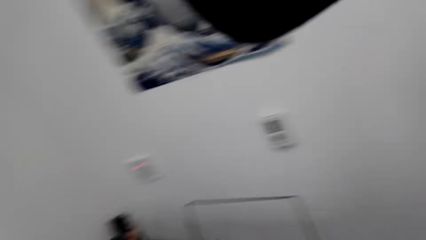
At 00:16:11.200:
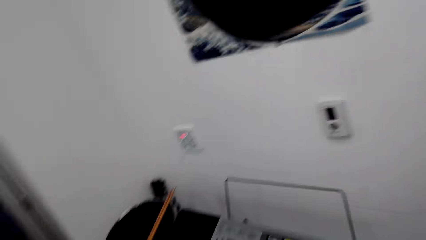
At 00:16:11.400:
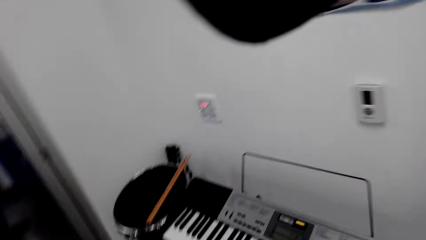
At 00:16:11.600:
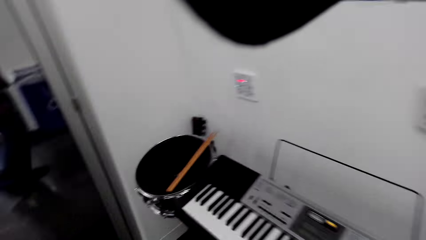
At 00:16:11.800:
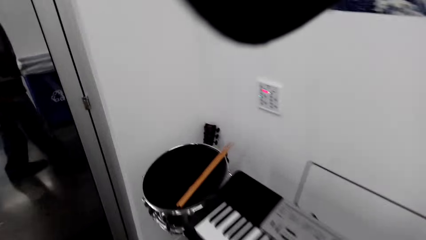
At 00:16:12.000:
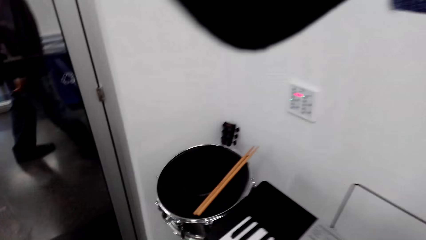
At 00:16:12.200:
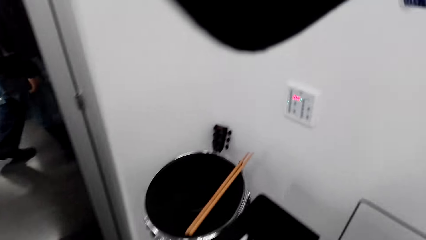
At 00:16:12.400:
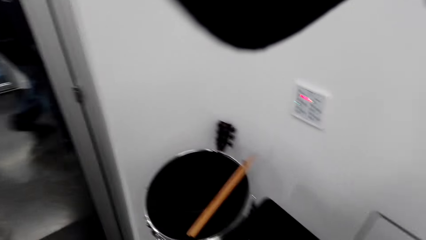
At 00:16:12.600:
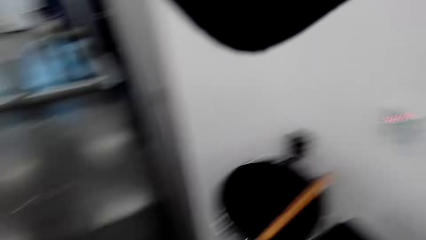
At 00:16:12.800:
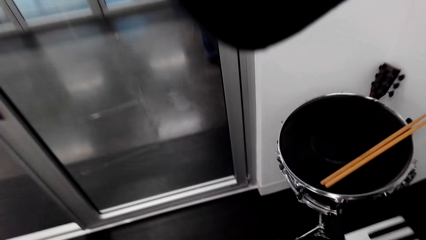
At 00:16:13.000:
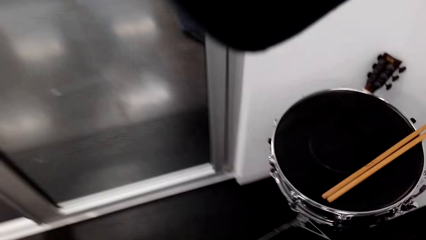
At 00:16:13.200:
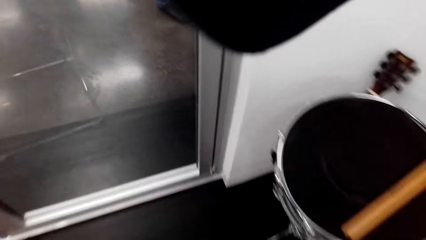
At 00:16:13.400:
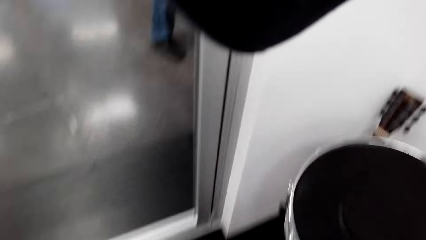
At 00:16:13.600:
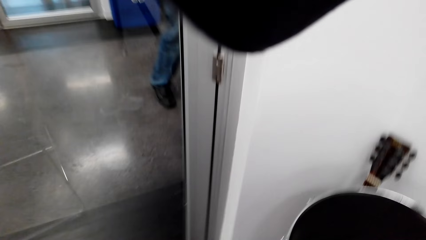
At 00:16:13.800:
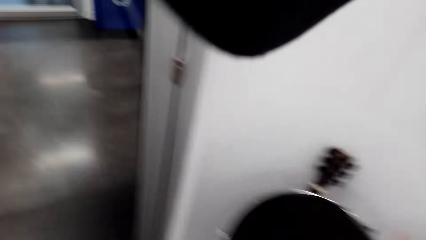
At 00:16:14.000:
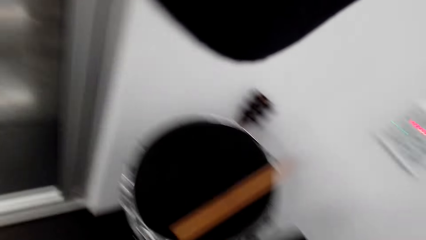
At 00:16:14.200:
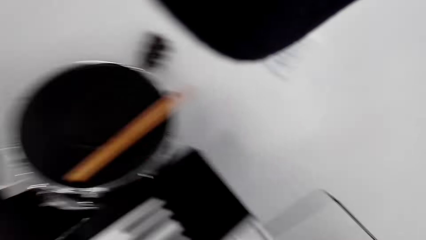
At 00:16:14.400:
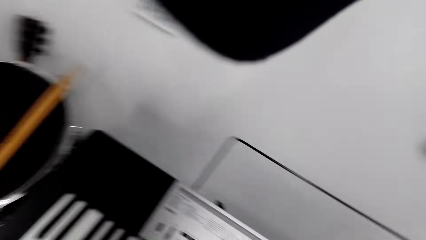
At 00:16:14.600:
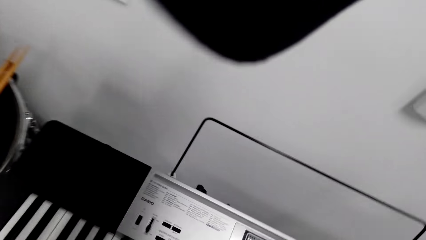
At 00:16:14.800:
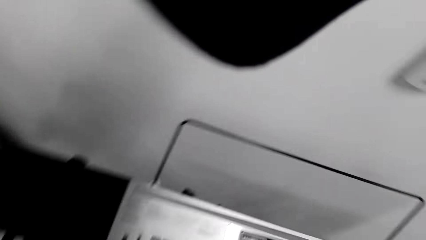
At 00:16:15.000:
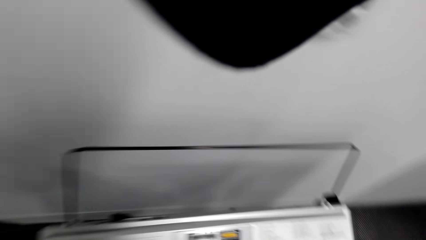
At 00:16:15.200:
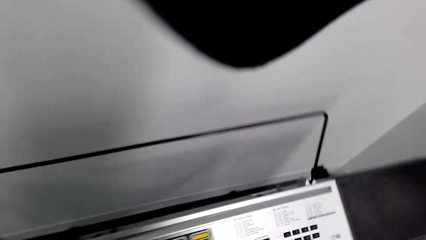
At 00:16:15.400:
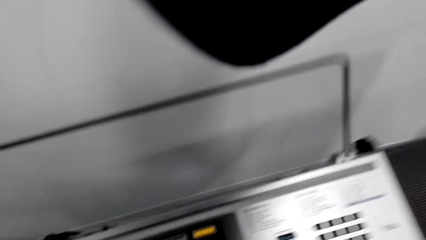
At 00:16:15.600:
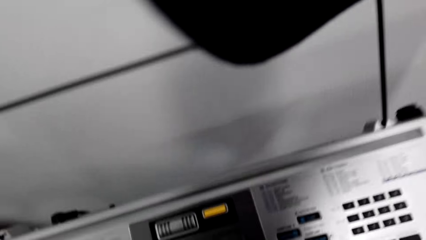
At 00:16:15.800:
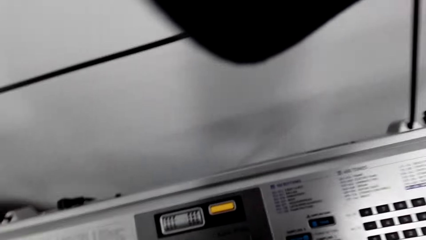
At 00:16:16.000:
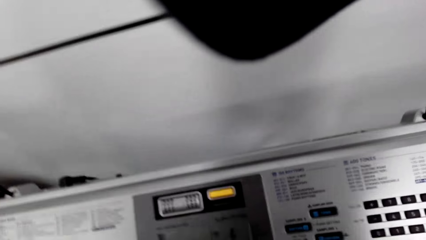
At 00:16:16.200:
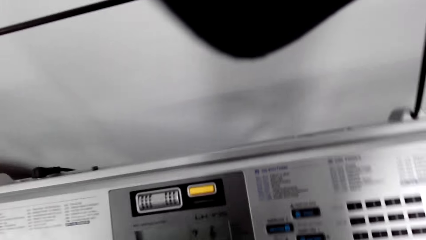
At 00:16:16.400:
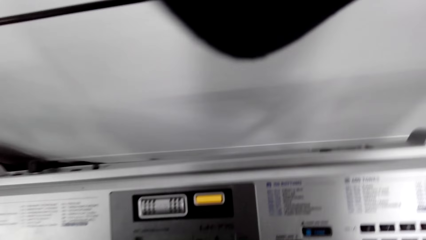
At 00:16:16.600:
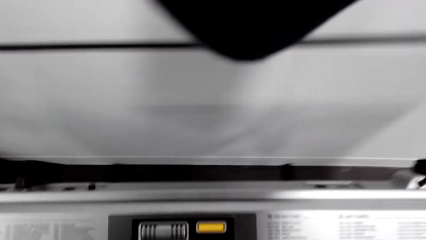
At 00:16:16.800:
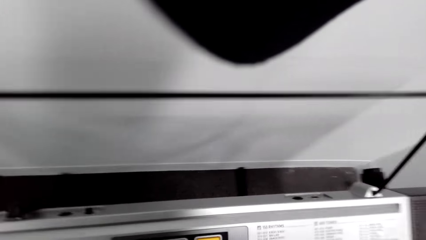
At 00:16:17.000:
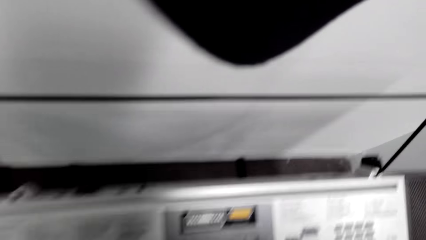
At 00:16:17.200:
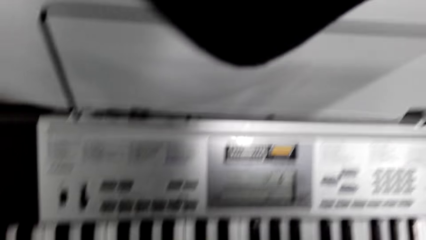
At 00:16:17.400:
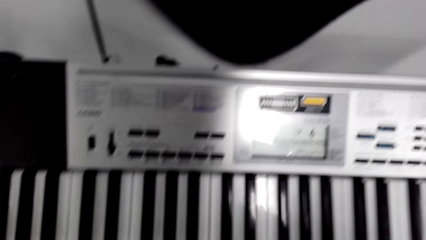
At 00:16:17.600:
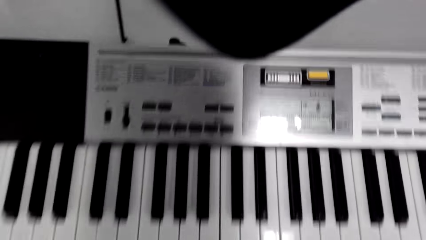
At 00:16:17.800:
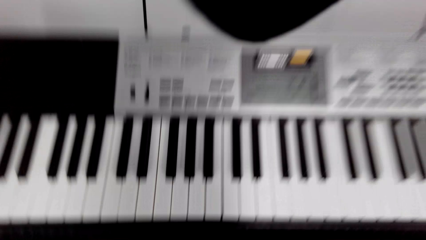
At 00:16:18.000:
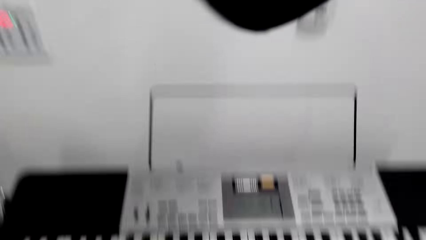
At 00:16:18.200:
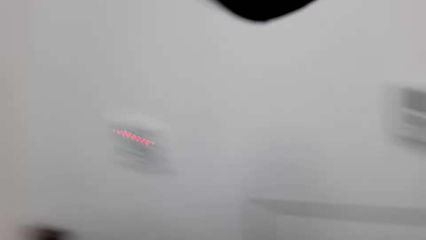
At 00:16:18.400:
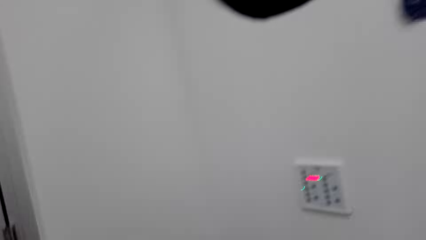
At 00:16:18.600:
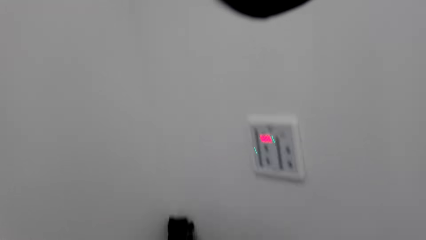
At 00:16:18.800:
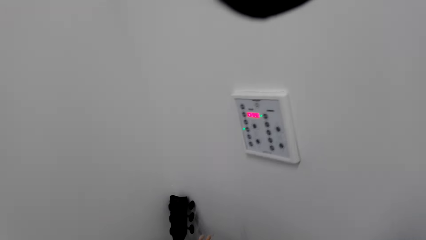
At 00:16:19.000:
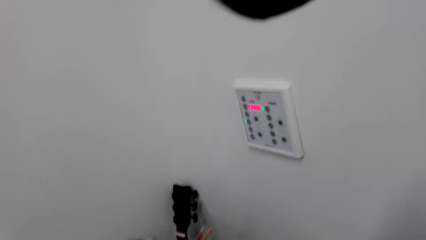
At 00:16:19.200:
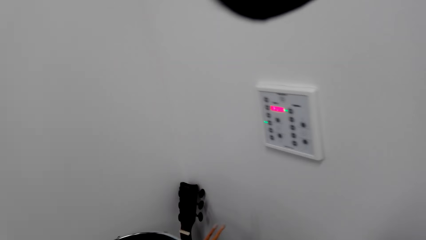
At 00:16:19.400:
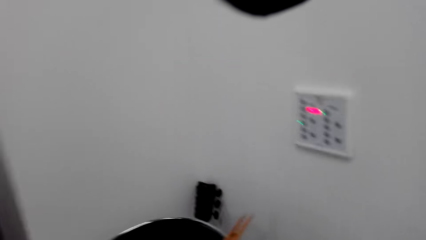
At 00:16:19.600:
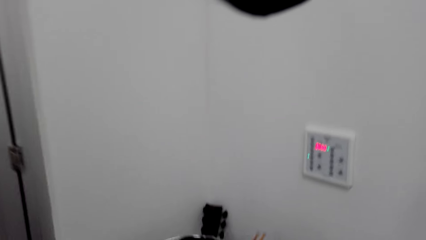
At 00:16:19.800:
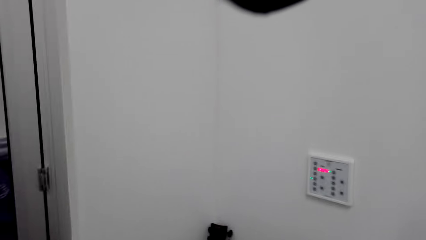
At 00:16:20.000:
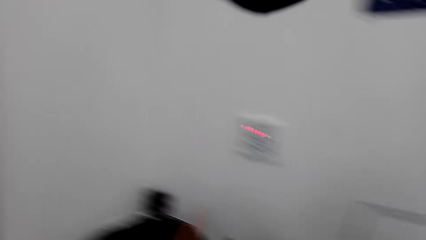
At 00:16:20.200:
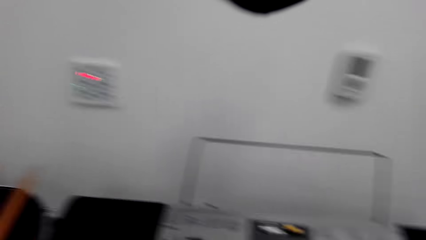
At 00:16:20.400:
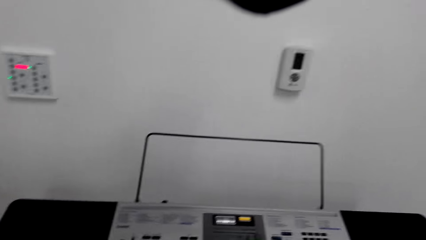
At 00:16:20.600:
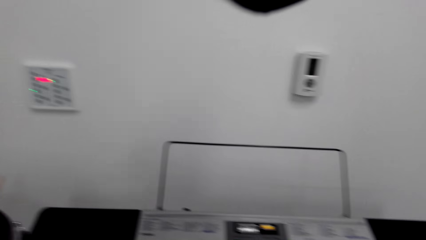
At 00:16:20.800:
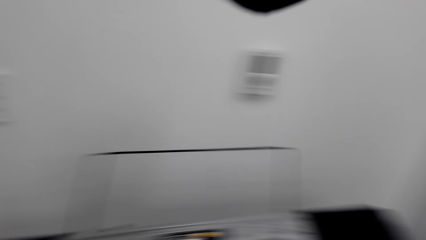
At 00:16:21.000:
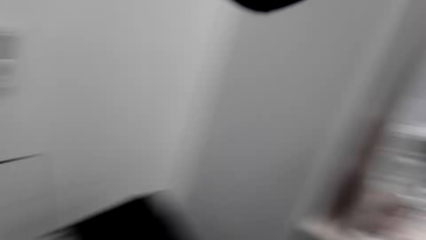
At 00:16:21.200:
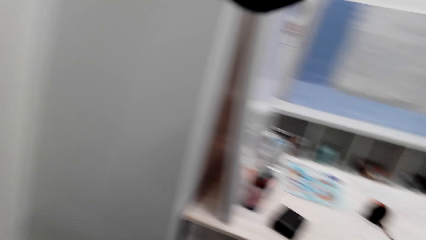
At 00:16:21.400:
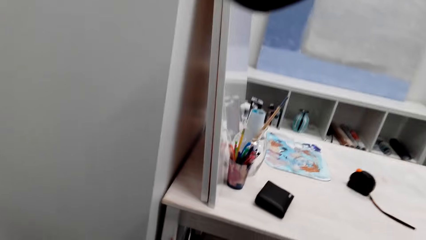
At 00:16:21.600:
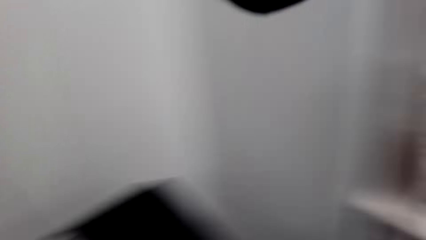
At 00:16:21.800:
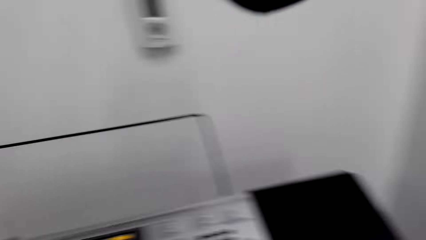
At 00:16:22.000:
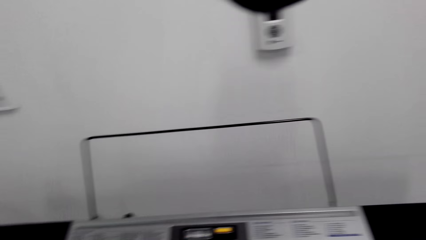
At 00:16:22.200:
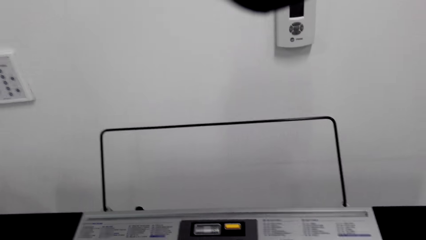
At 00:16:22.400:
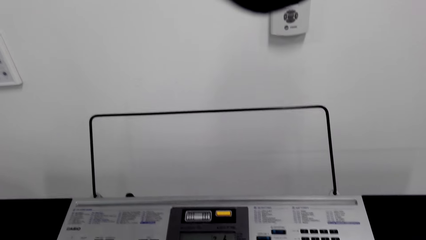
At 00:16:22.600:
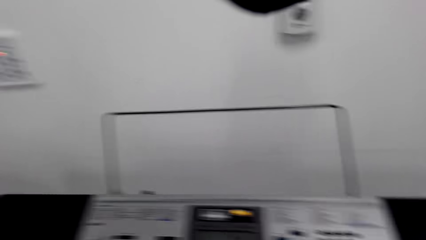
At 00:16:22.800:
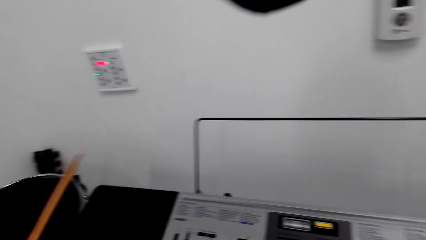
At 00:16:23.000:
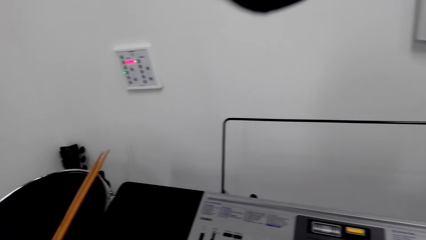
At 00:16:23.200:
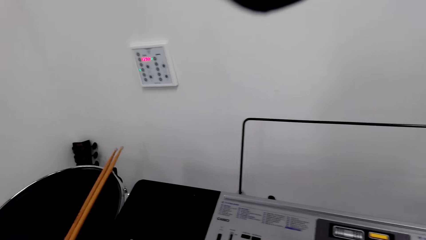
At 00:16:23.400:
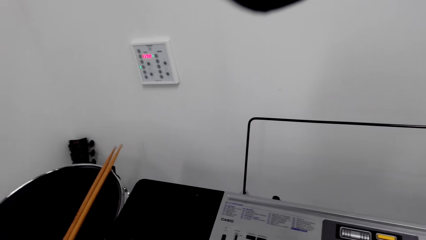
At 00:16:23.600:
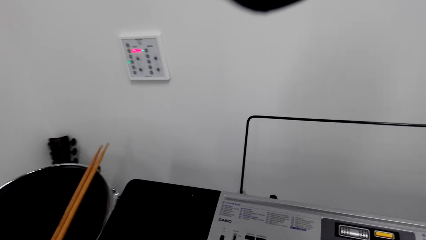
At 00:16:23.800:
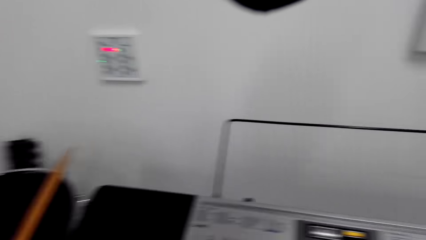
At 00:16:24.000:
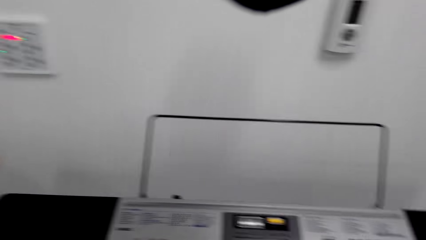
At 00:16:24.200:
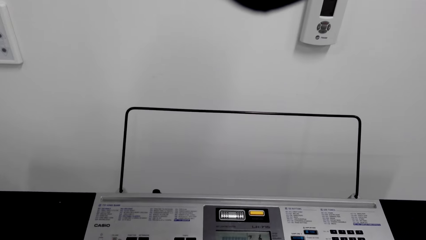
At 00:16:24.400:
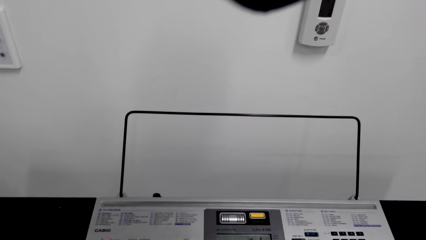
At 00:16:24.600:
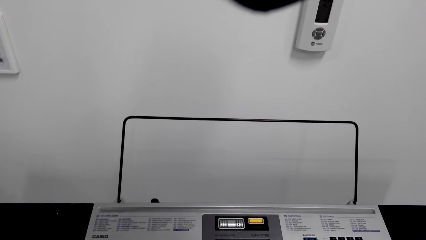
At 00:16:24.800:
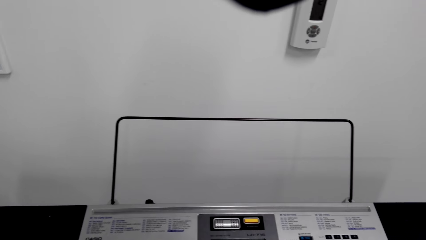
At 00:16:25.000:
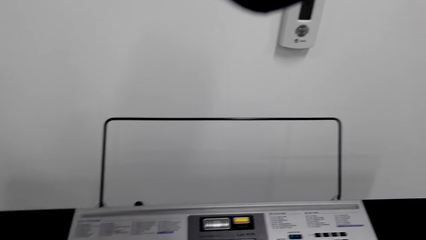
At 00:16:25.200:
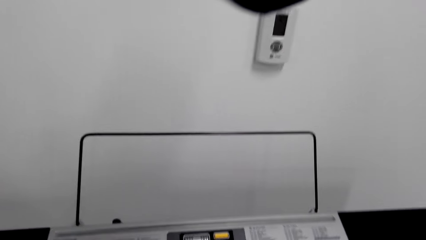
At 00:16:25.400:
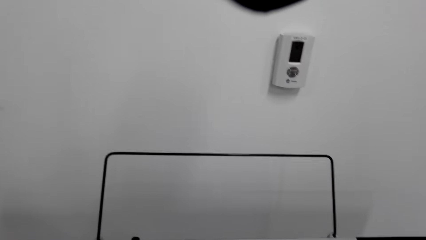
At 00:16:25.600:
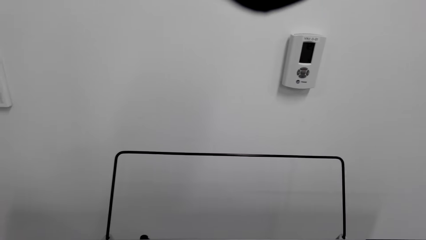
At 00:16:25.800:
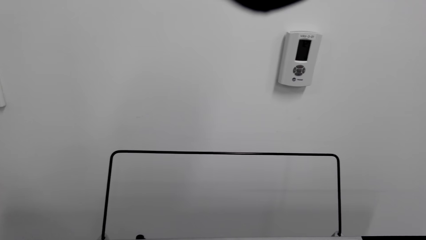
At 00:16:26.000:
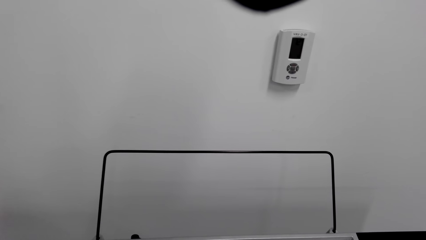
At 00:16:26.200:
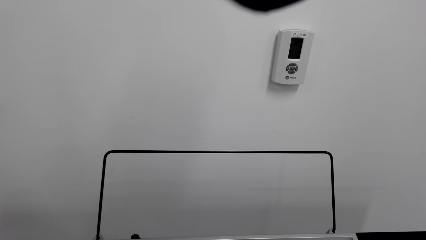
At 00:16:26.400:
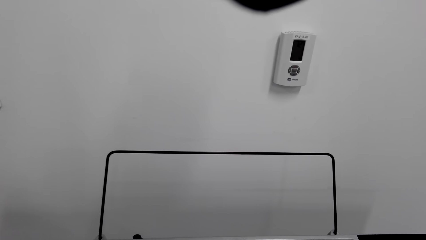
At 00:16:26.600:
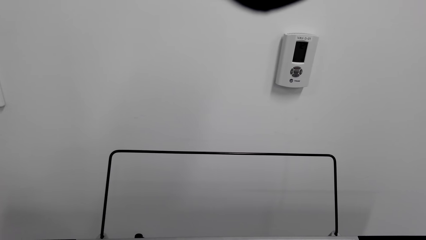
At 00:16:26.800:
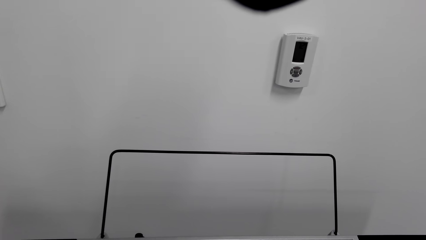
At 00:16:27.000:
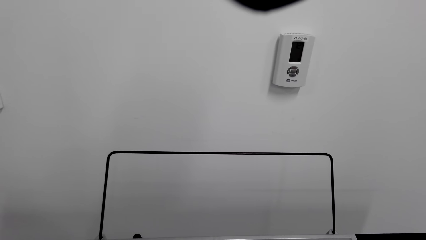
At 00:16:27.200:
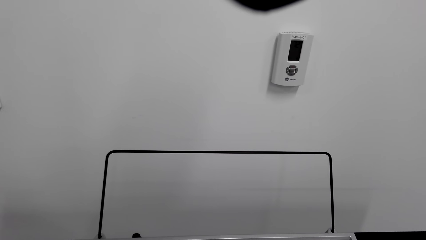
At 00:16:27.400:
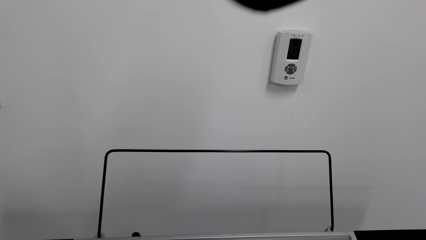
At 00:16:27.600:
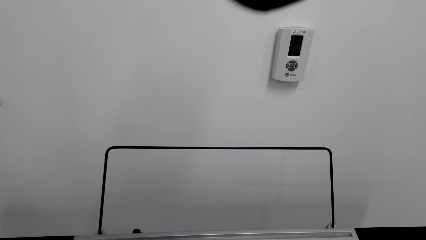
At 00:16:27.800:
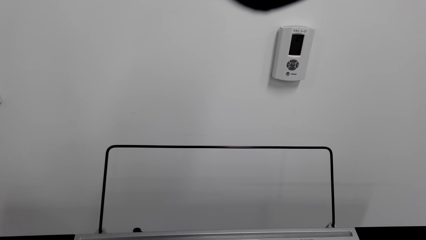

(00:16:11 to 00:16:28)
A person walks in the room. The camera wearer sits down. They look around.
